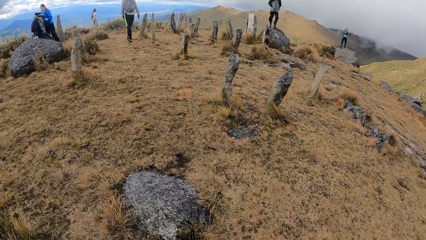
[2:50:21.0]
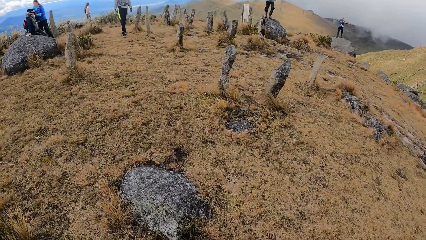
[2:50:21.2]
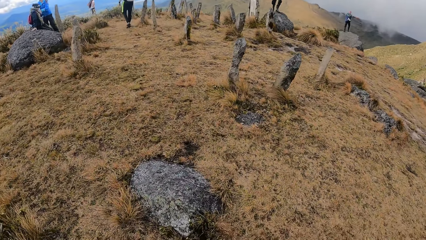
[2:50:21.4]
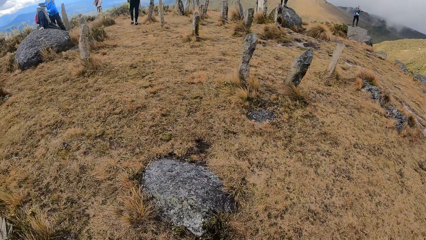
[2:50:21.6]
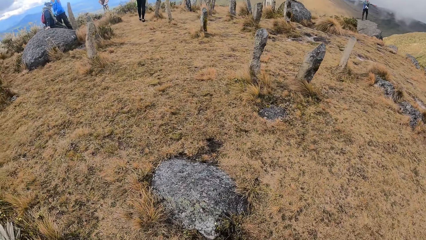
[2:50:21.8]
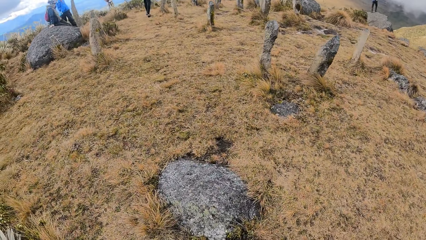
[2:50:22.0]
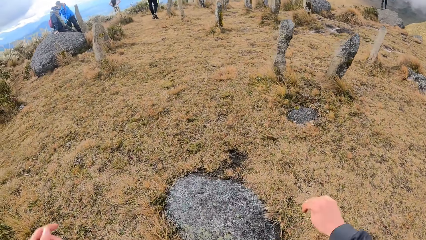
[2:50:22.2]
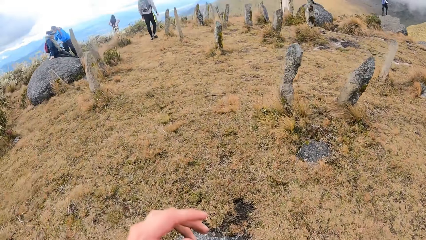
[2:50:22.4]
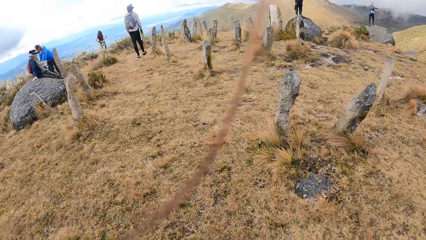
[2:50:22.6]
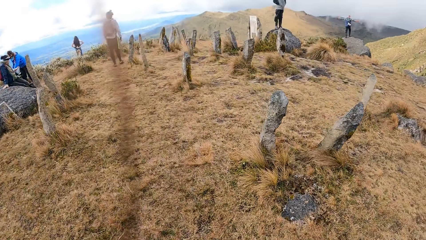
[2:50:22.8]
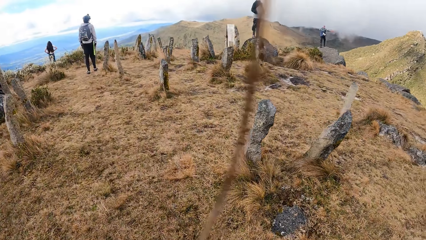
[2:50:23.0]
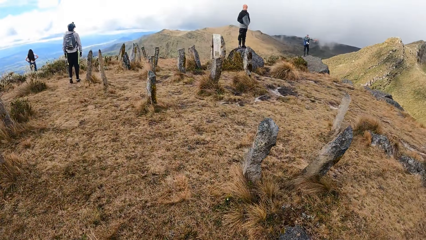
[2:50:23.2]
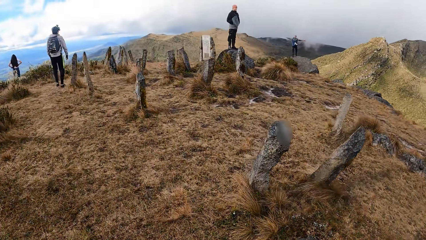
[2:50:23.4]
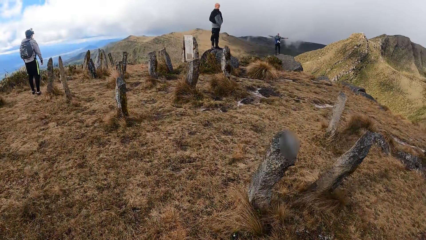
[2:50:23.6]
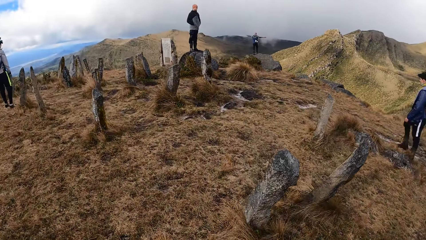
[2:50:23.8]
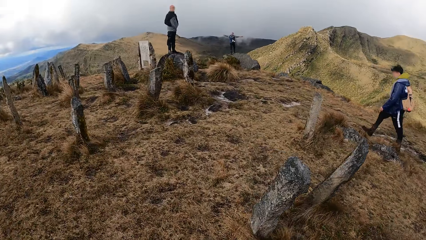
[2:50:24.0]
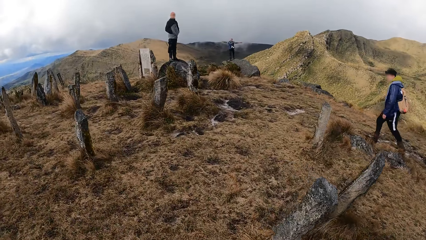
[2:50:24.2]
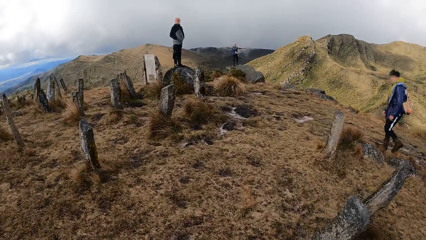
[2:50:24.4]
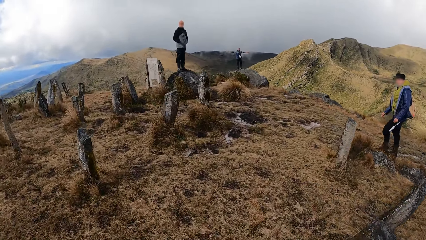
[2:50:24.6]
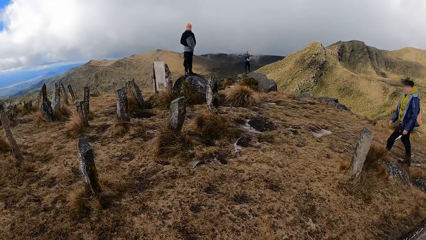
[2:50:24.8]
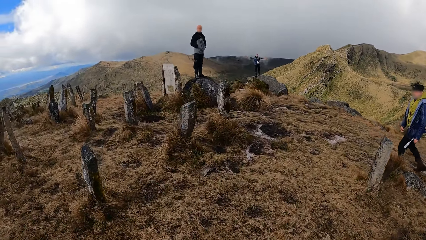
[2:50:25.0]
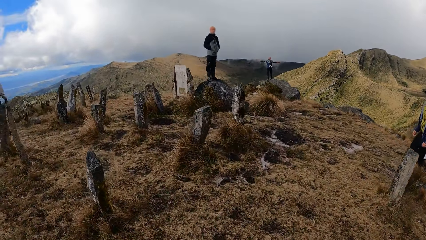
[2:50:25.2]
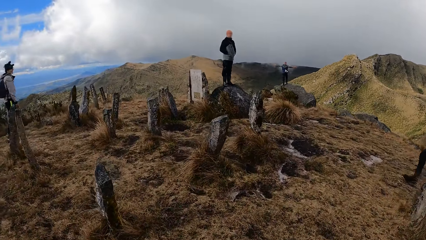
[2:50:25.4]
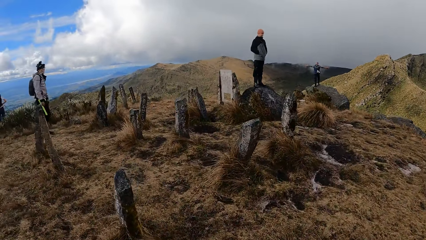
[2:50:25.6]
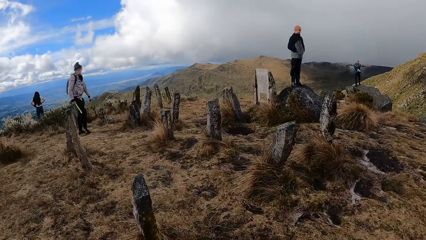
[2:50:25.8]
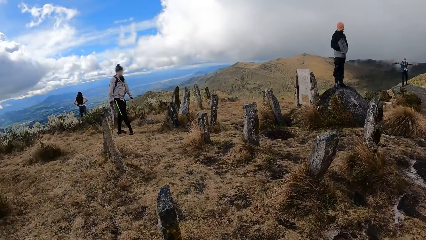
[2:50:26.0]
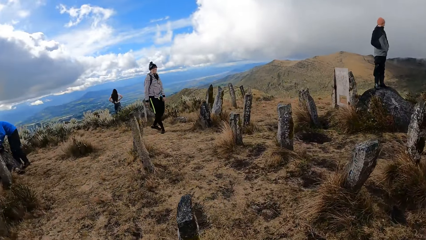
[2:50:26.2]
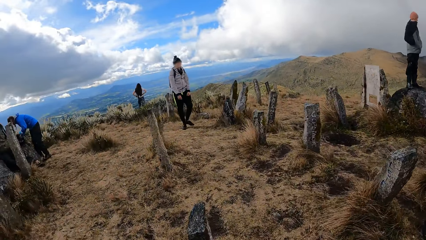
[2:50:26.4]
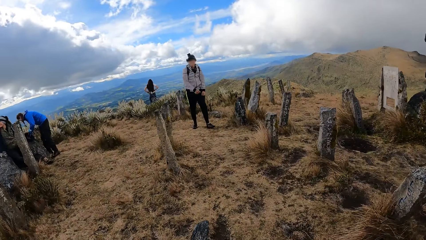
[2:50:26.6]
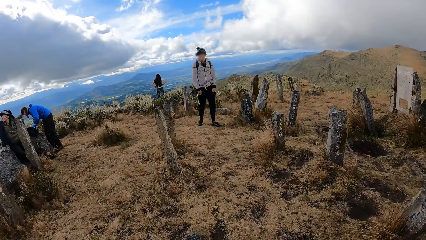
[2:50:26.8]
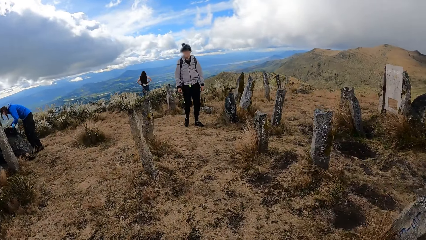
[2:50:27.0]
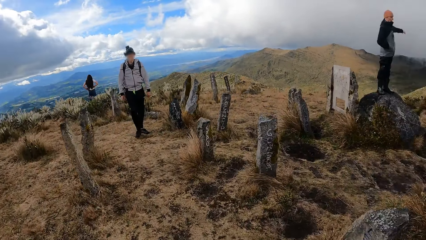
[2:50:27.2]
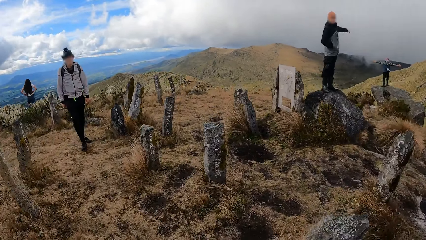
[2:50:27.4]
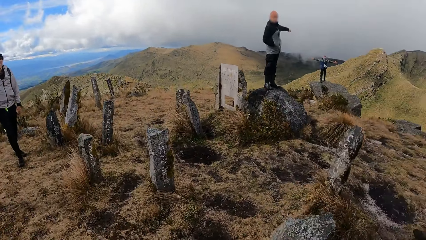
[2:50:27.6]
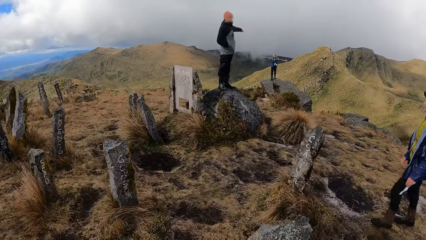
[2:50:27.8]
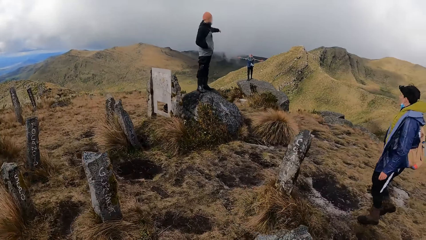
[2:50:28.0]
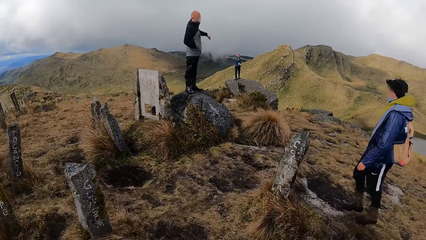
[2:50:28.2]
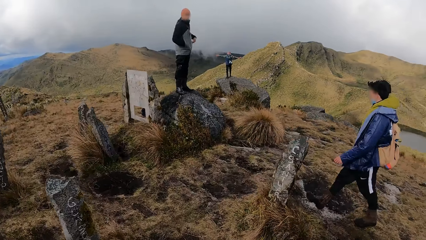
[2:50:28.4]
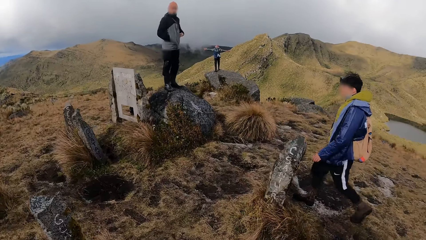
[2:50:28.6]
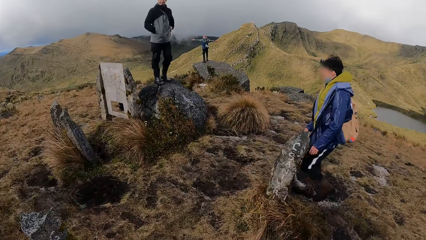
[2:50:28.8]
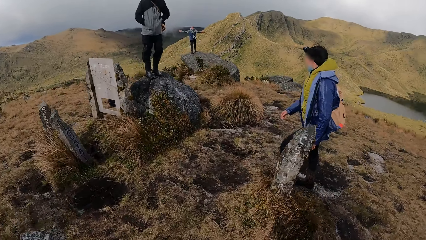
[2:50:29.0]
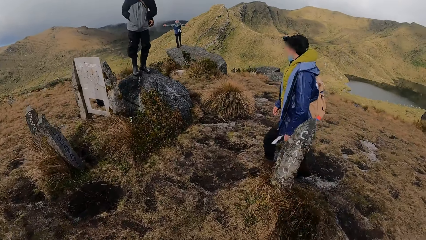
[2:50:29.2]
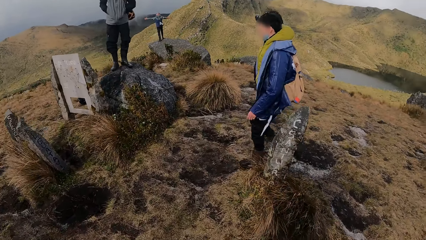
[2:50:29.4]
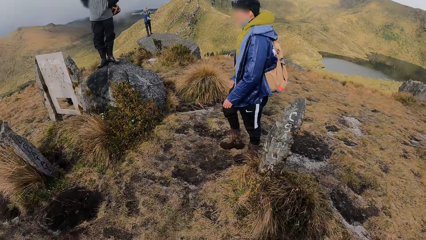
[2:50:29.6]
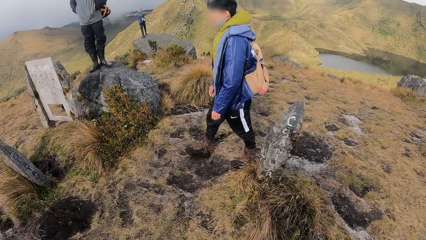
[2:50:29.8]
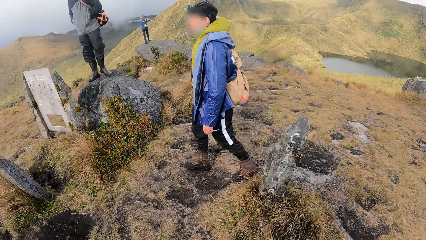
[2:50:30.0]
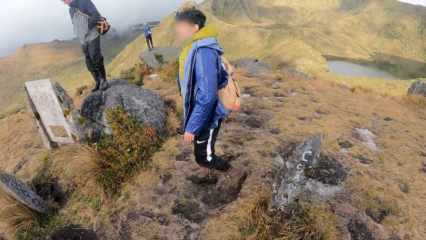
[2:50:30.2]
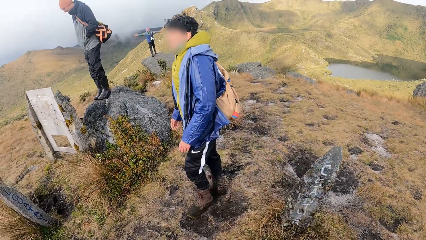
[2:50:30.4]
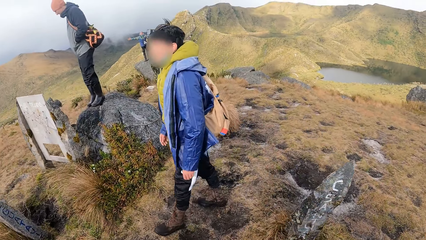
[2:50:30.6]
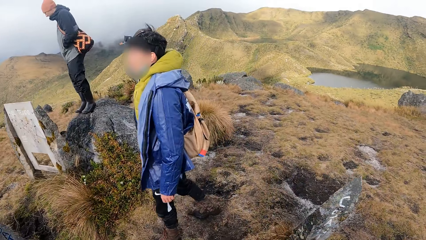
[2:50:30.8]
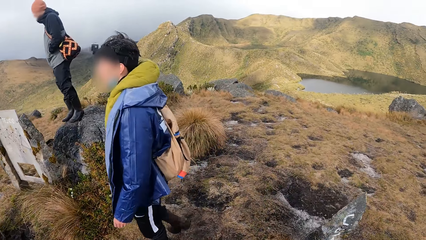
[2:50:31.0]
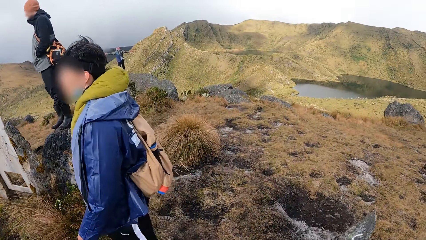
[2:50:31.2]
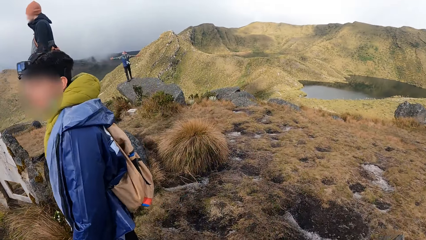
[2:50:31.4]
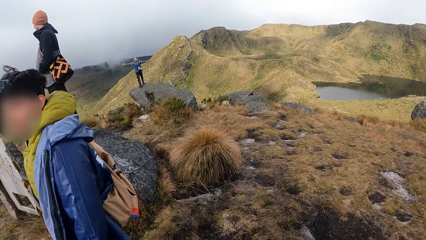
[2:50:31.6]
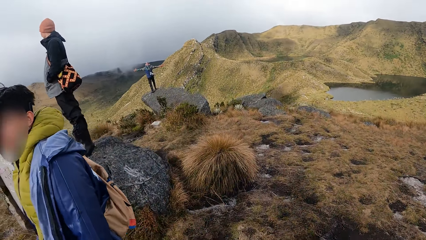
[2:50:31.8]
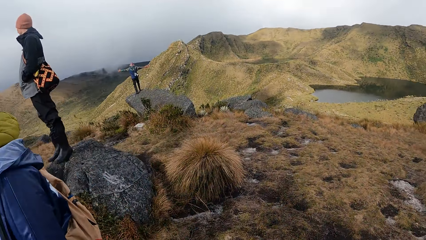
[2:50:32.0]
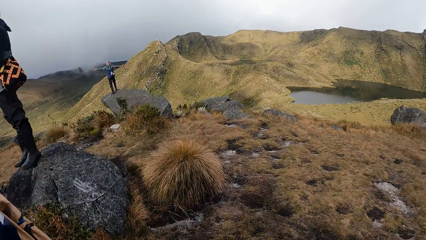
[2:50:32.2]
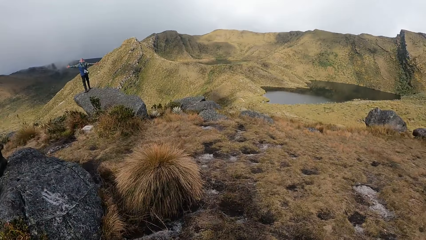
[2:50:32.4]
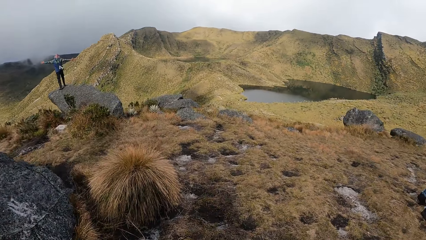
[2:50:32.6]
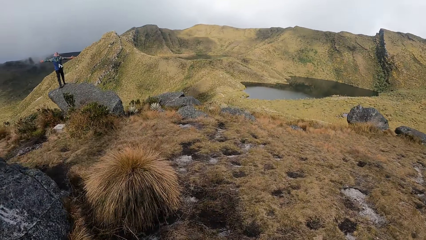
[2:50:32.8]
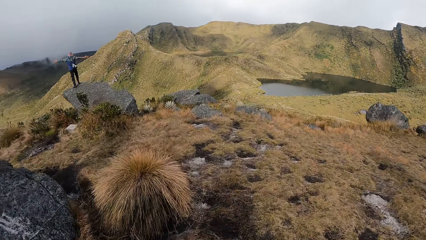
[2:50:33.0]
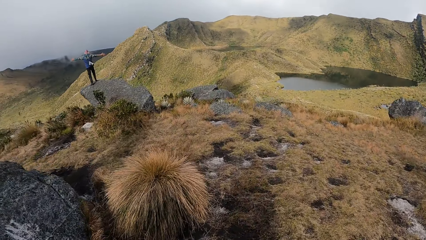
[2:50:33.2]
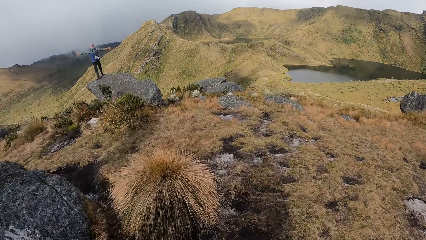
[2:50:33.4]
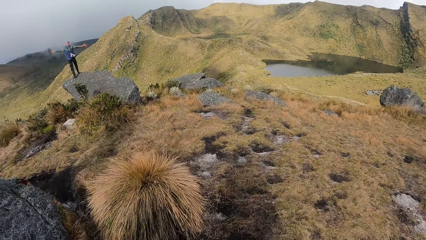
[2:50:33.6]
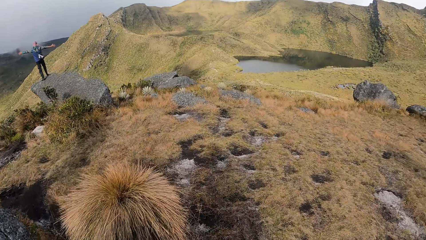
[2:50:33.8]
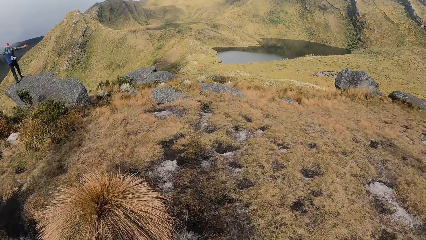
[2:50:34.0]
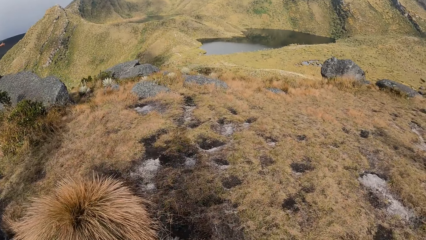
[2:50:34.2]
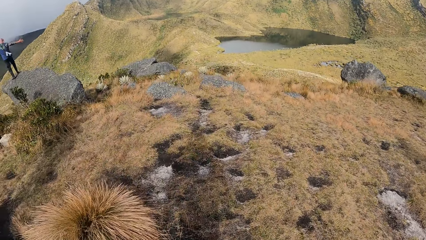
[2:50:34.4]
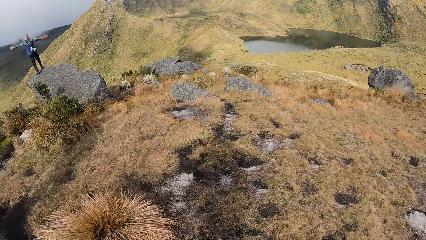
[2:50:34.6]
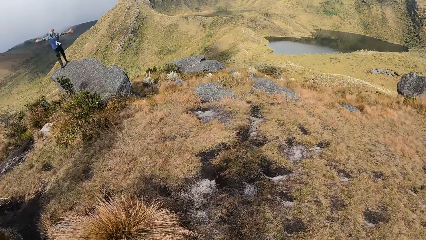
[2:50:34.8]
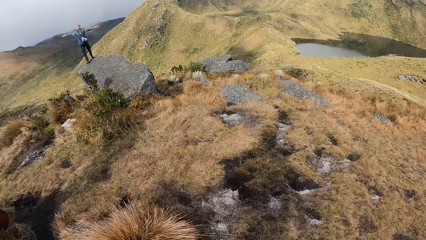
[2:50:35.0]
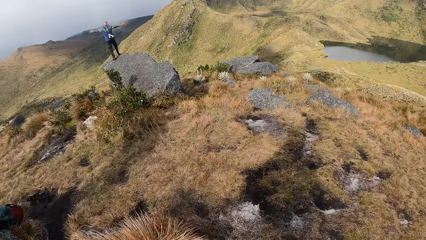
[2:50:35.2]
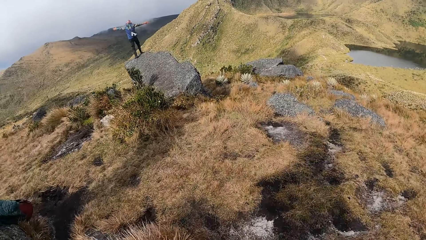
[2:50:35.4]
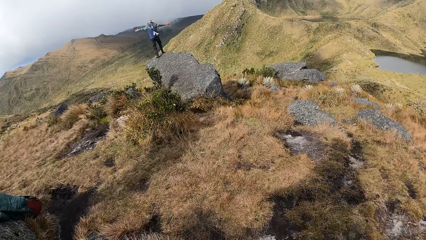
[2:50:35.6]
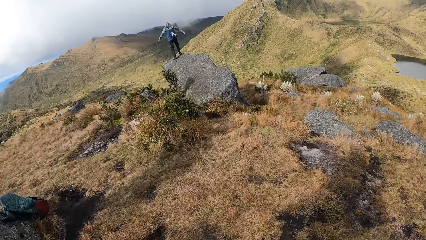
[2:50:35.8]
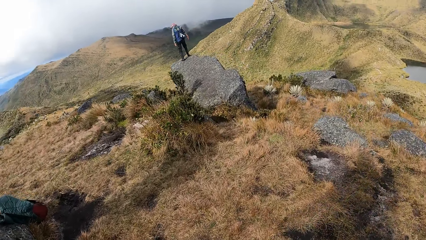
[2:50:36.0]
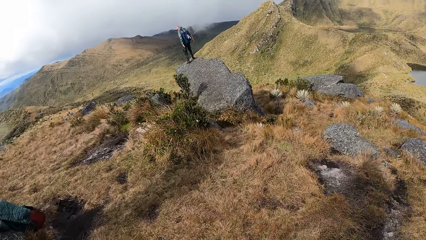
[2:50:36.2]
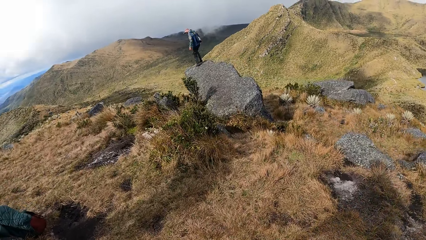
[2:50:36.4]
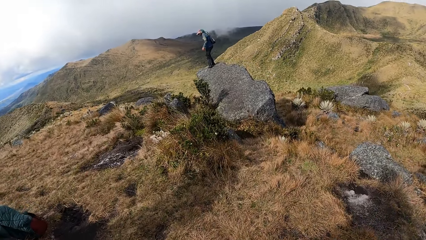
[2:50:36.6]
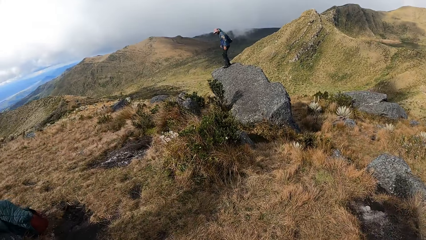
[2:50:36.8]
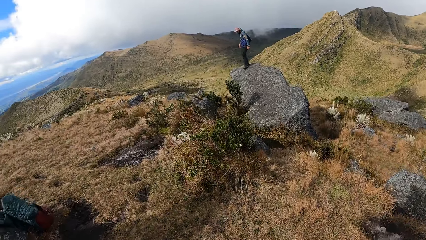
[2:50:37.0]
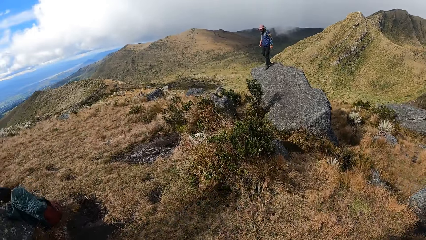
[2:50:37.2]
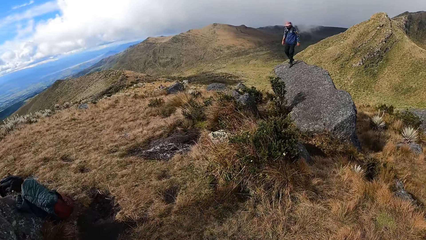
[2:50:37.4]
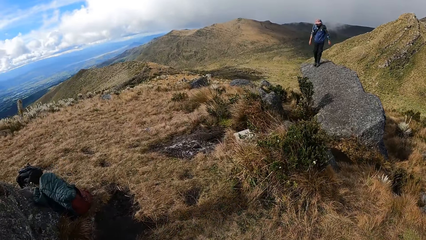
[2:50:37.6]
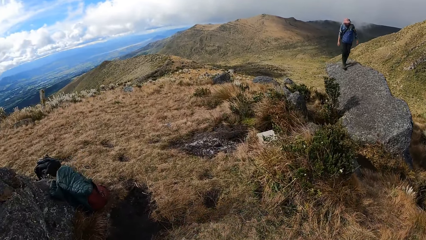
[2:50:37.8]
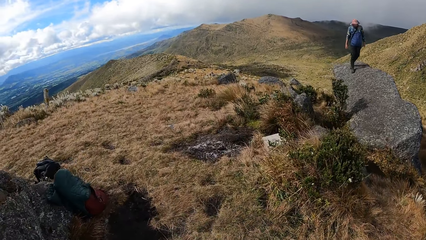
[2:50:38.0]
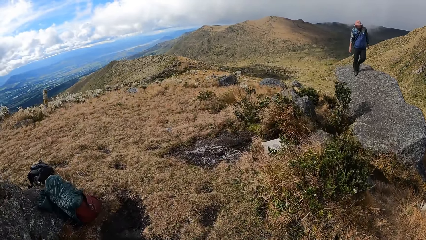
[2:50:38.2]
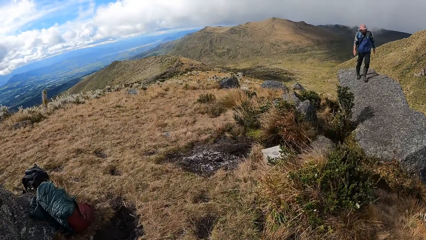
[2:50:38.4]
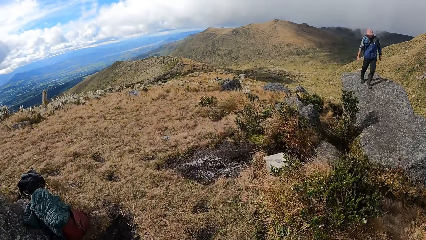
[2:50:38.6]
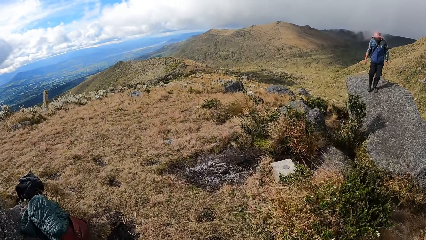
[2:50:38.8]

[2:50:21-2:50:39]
The camera wearer walks across the hill. They jump on a rock. The man stretches both hands and drops both hands.
